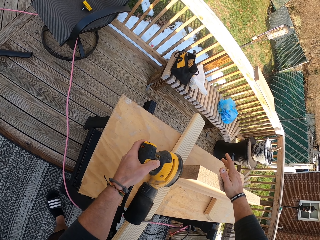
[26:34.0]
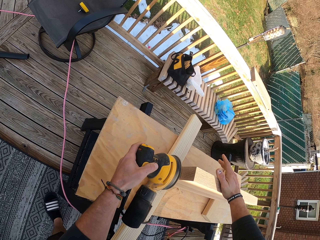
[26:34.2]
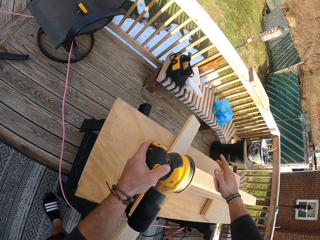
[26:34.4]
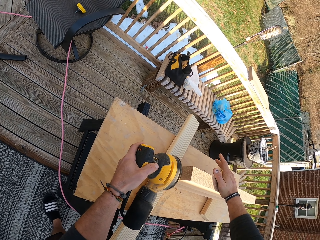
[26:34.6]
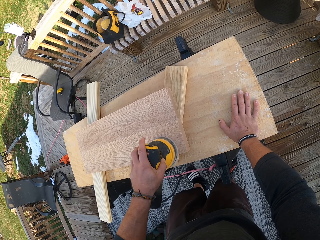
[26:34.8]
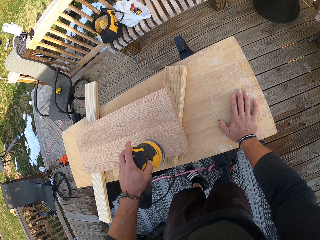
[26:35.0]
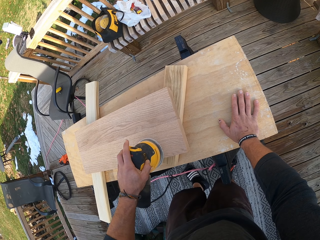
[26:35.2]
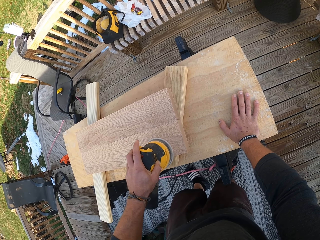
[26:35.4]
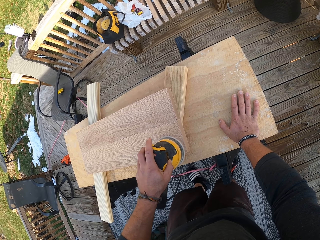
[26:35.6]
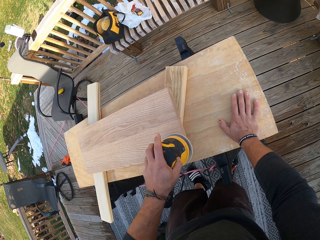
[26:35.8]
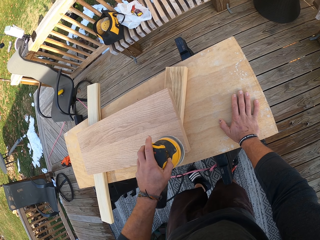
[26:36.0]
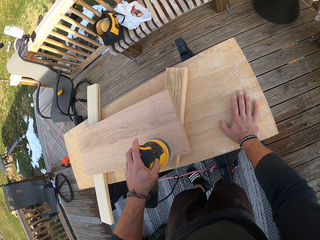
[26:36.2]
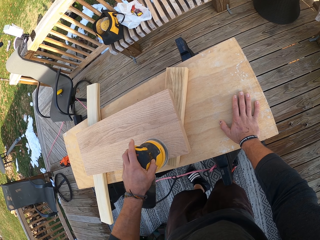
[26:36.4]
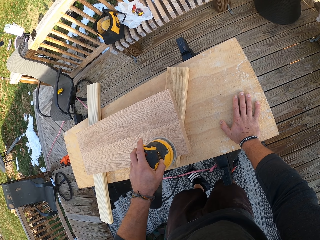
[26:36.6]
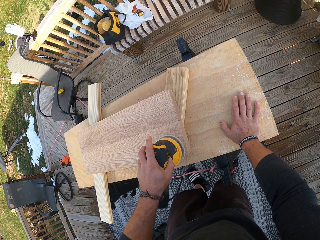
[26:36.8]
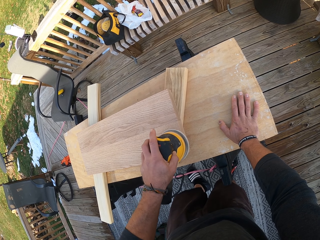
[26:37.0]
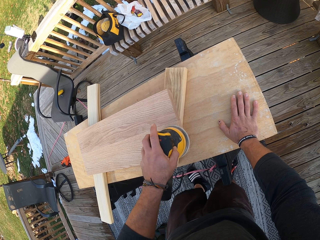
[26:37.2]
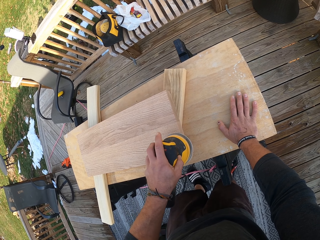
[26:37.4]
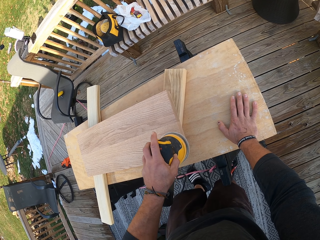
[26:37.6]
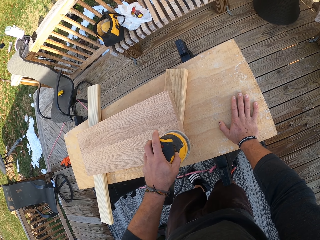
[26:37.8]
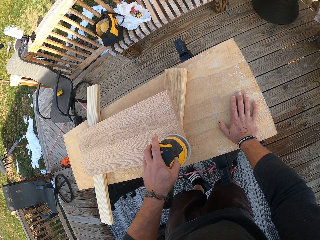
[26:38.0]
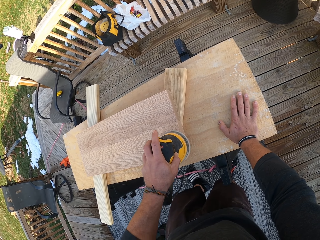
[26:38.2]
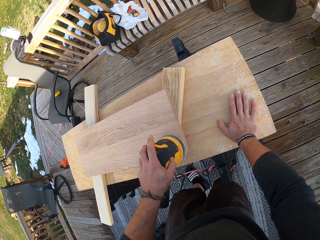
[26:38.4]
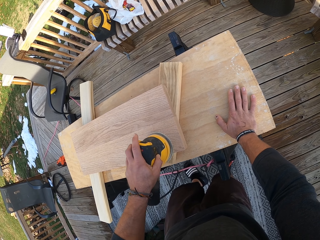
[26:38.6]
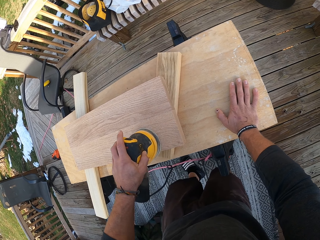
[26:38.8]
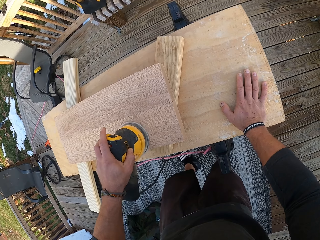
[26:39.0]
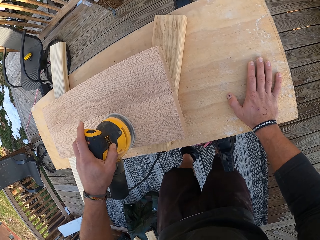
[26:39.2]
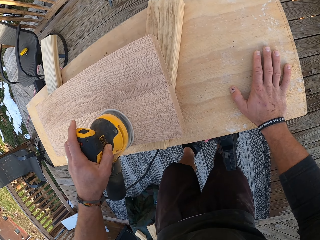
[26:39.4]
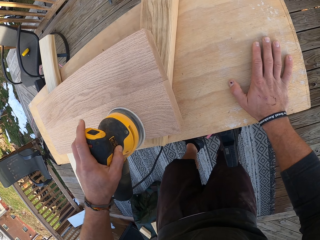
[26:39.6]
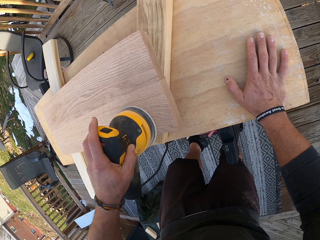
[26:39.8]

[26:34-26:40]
The camera wearer smoothens the slab of wood on the table with the electric sander in his left hand. He places his right hand on the table.

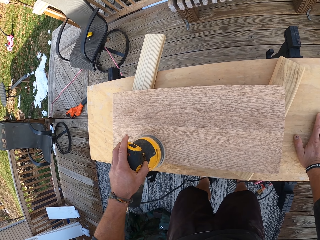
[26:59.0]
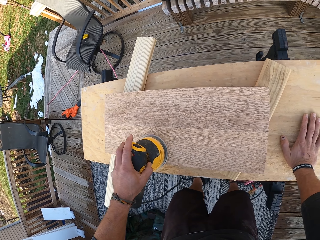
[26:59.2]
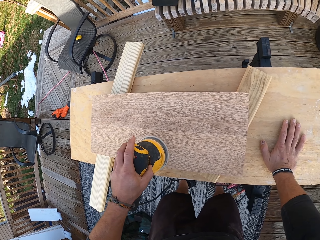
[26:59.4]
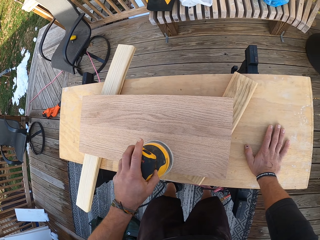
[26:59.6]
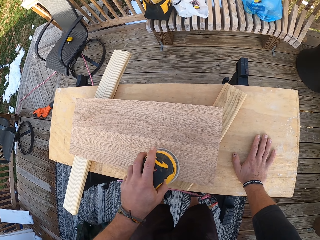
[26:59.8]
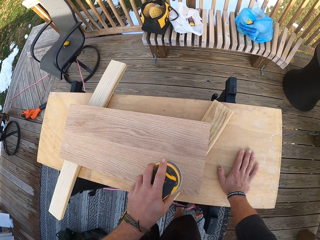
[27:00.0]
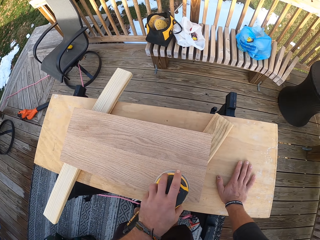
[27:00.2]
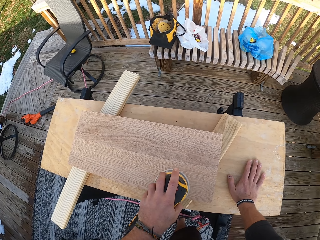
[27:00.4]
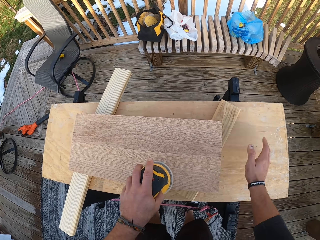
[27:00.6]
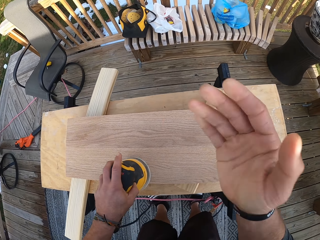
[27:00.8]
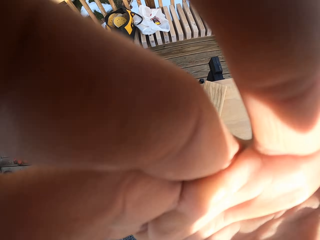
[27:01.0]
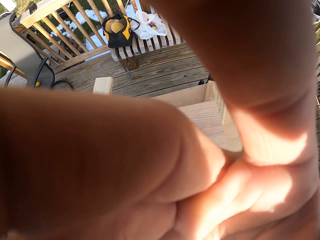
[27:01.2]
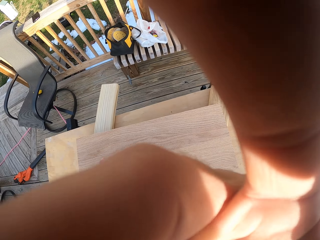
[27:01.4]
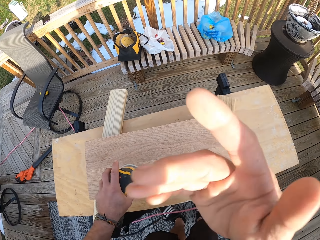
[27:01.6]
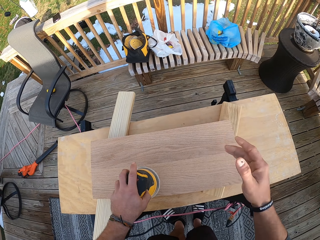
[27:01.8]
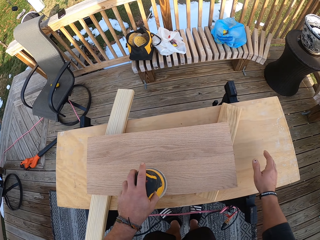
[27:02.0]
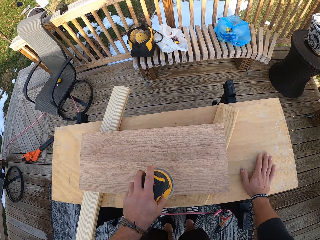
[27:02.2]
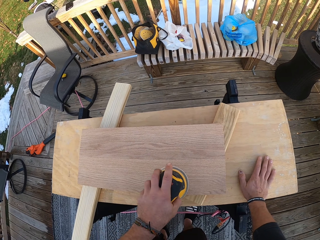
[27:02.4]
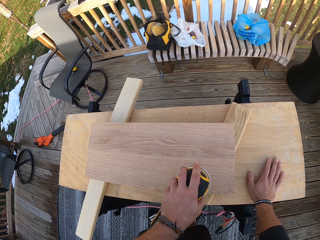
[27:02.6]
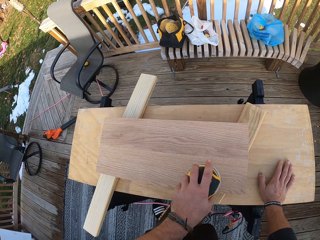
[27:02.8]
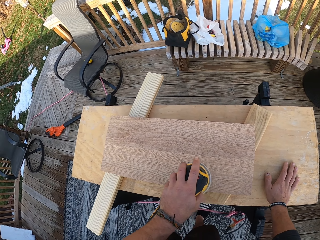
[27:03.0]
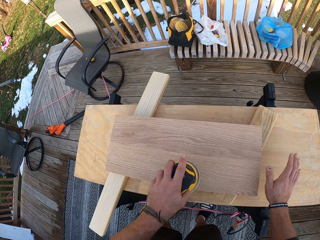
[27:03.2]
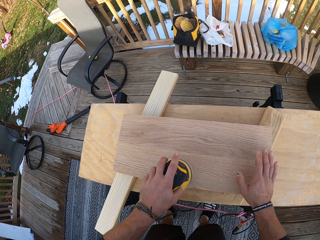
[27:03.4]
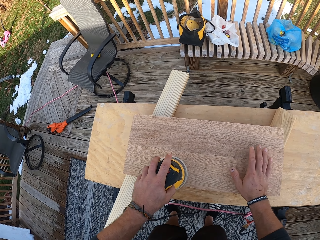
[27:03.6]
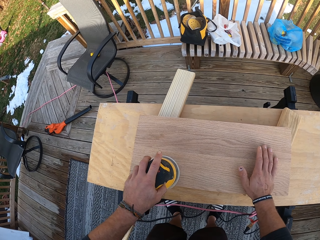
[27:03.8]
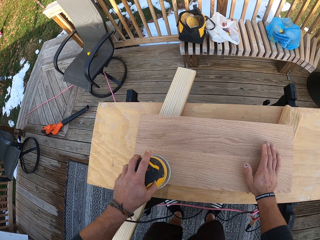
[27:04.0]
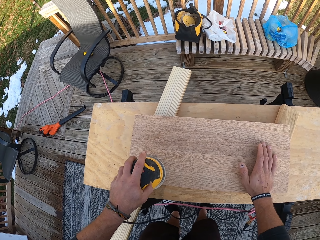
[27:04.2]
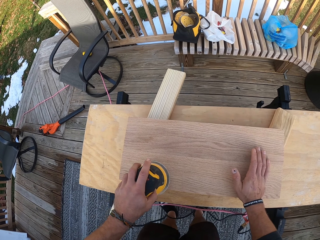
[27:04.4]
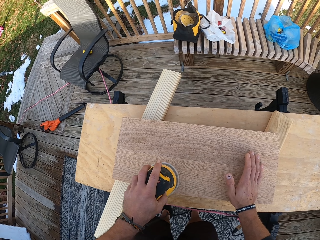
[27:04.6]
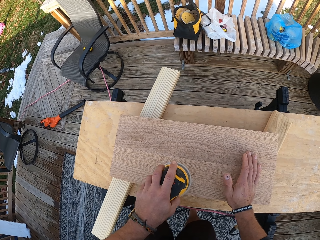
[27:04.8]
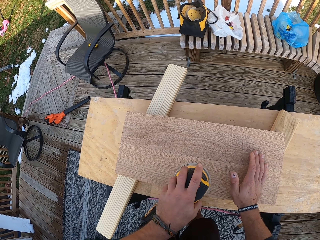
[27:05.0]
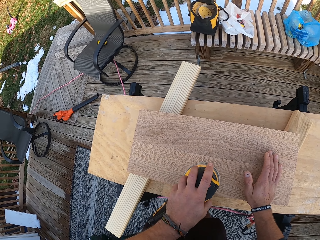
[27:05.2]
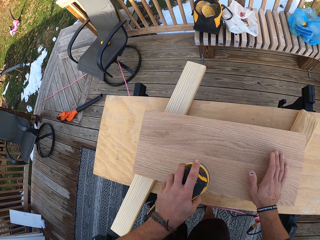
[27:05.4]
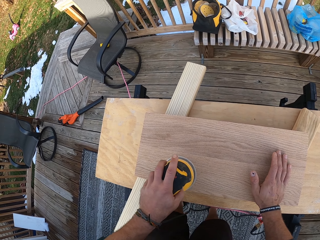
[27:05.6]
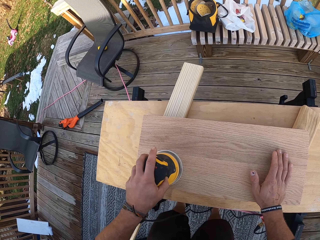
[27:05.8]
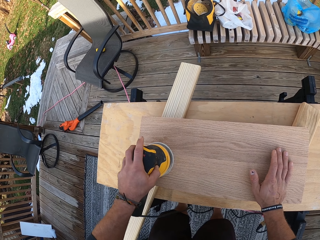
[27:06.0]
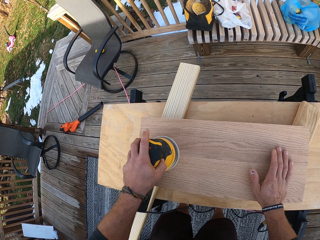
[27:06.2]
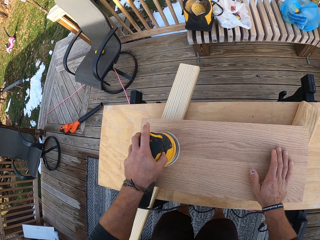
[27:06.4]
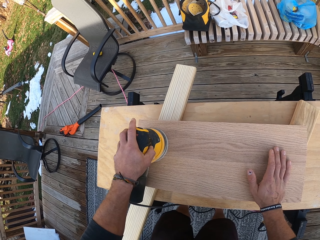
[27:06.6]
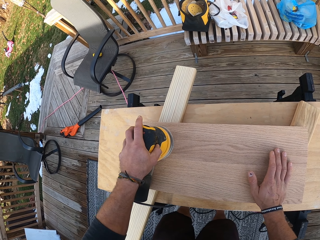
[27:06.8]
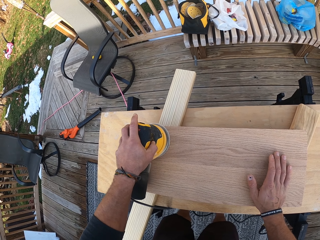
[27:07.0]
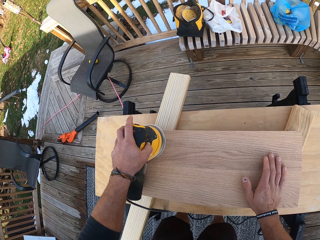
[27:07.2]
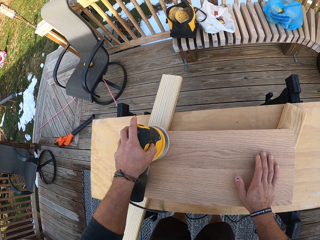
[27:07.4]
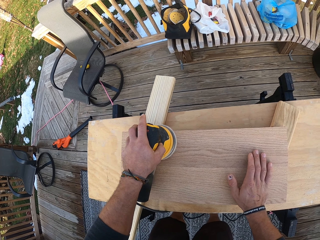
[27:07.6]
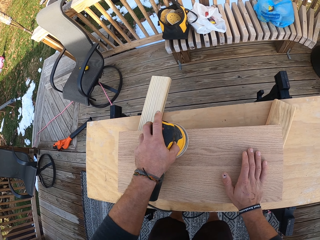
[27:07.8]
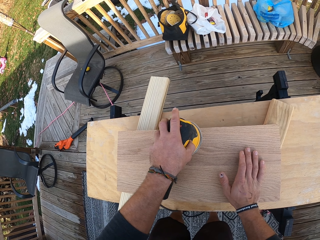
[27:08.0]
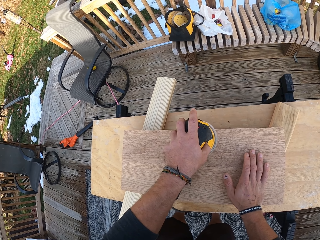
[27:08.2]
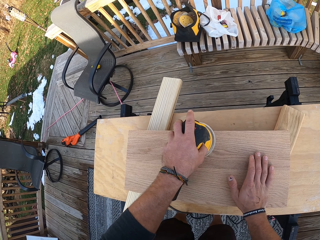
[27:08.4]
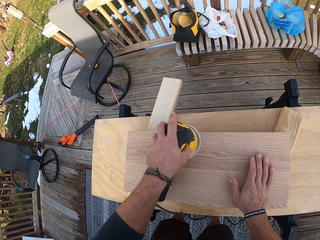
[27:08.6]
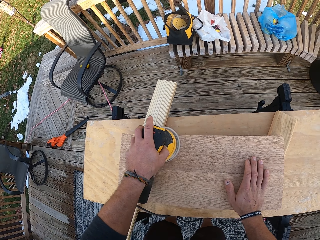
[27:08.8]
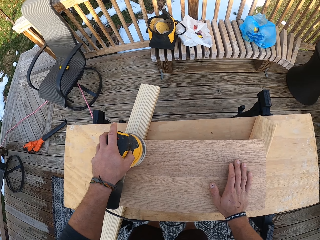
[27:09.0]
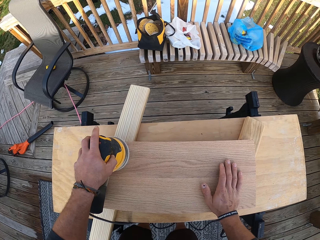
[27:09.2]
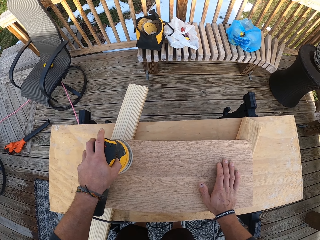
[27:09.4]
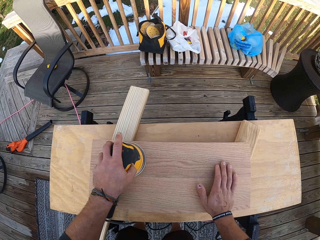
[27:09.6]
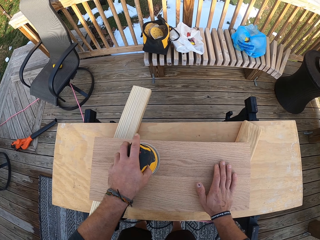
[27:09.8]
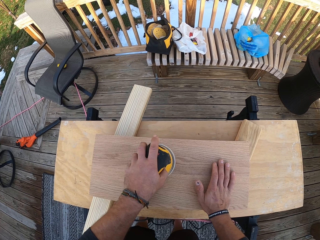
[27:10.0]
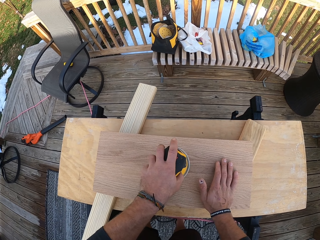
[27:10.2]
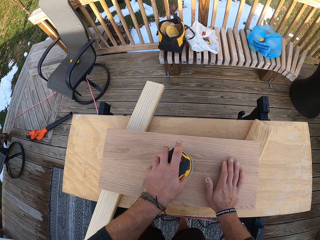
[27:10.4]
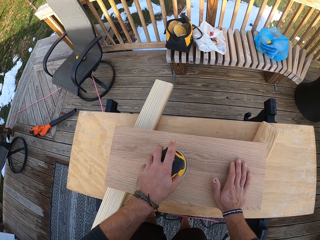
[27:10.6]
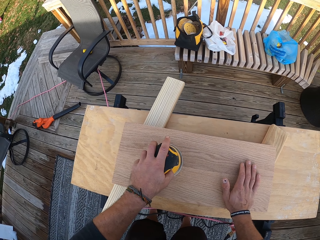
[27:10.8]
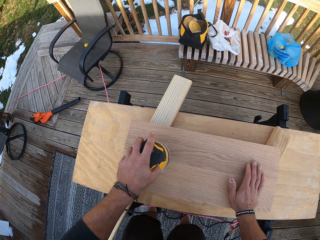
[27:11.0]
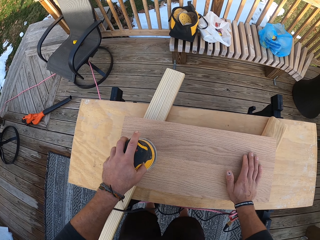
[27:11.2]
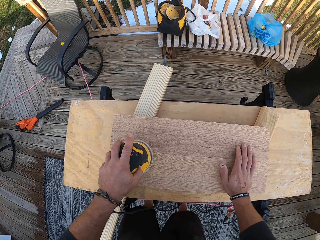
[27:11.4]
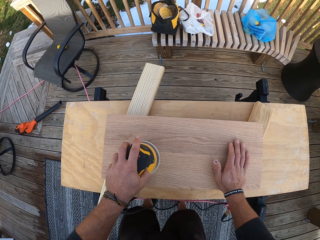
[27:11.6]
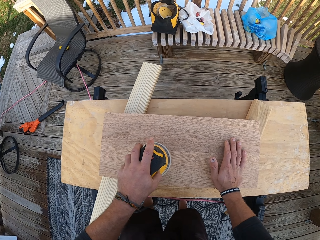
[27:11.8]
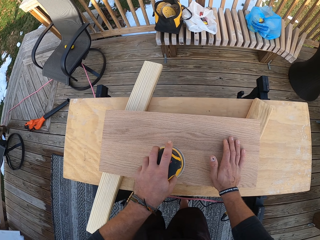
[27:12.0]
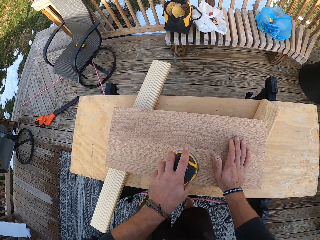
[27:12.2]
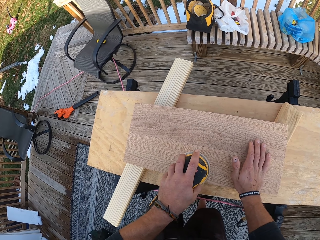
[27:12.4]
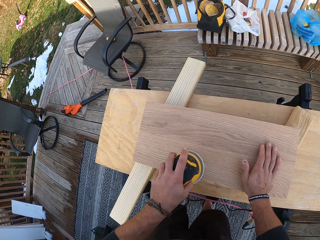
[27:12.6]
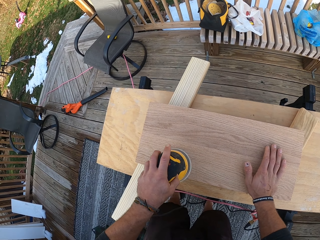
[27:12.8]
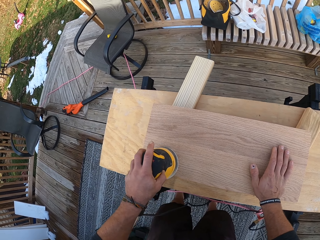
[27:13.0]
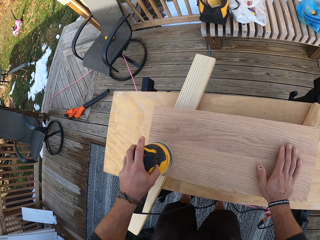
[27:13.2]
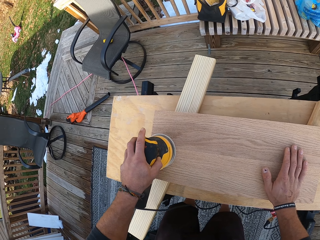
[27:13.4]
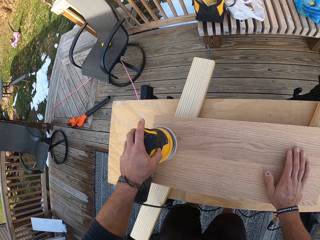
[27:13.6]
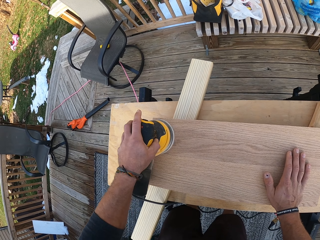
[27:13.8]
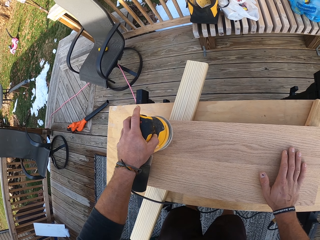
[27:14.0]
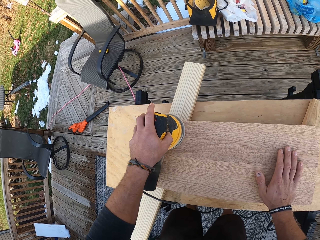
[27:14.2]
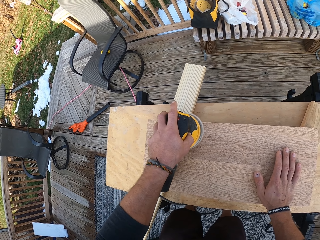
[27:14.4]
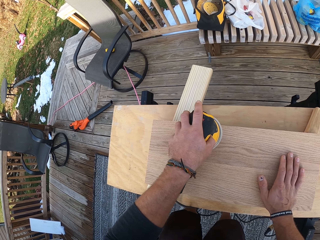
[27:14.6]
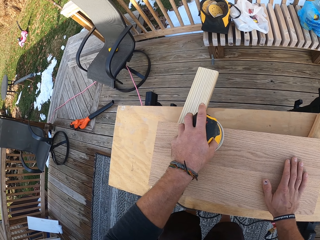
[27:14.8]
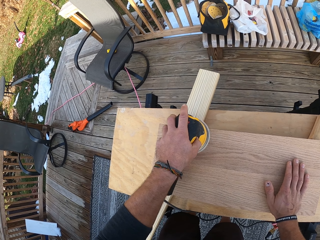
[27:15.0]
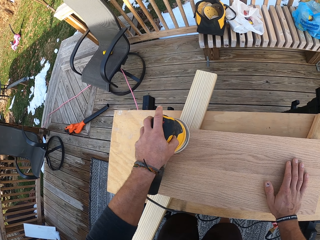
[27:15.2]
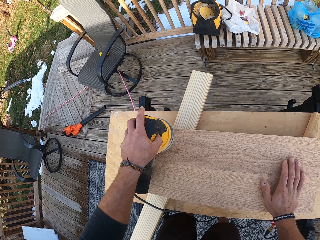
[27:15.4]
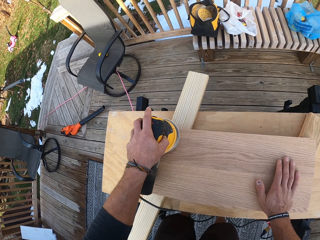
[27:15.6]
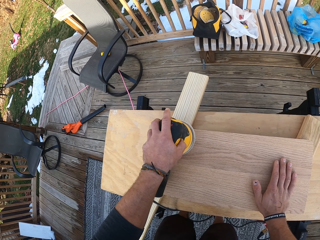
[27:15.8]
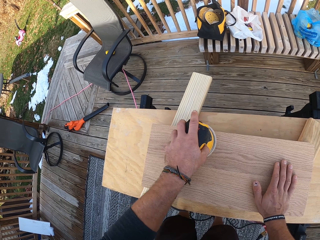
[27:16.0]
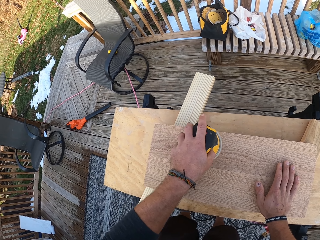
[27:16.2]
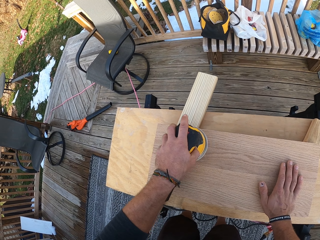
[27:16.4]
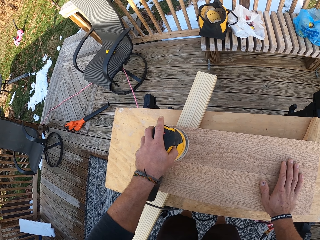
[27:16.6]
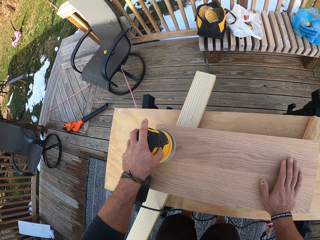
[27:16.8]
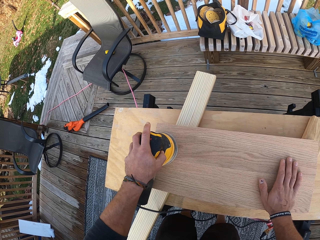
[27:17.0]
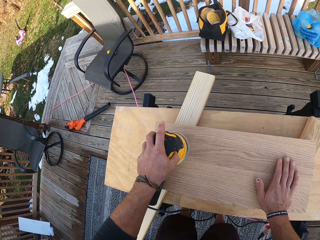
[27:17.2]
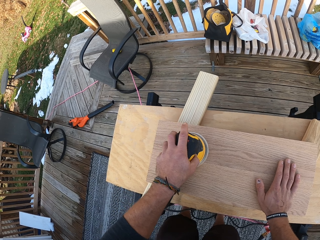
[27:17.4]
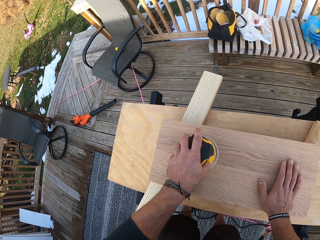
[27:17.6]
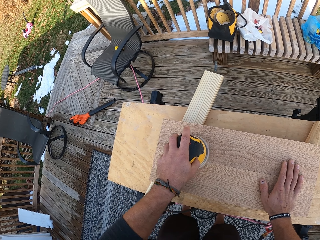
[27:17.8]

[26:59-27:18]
The camera wearer touches his face with his right hand. He adjusts the camera. He places his right hand on the table. He leans on the table with his right hand. He places his right hand on the slab of wood on the table. He smoothens the wood with the sander.
